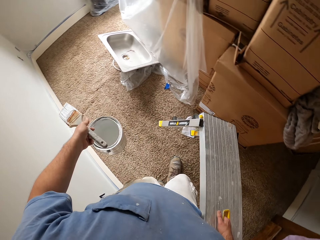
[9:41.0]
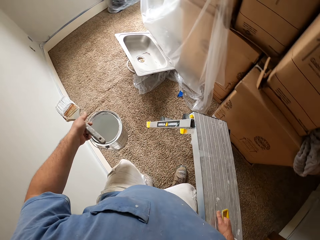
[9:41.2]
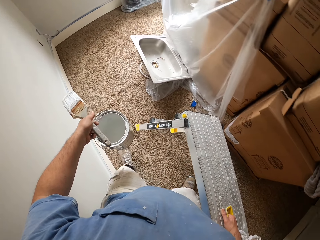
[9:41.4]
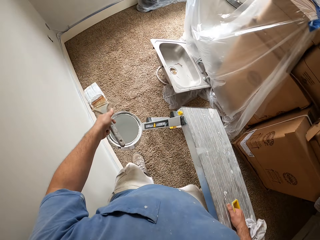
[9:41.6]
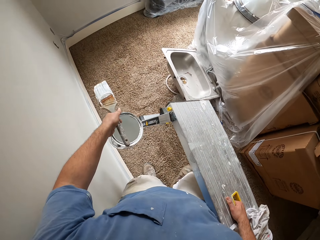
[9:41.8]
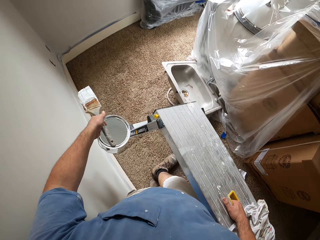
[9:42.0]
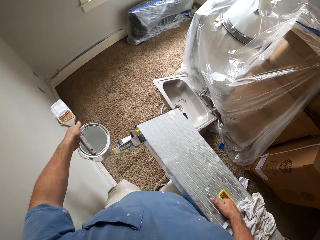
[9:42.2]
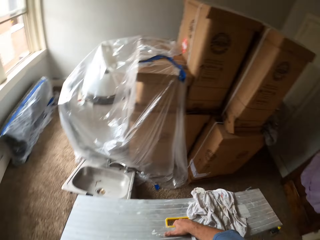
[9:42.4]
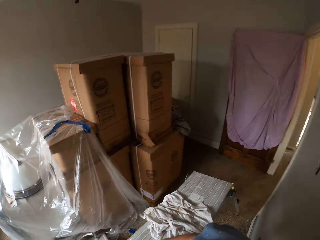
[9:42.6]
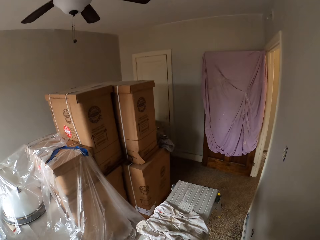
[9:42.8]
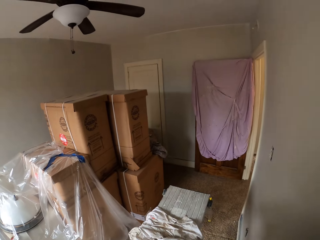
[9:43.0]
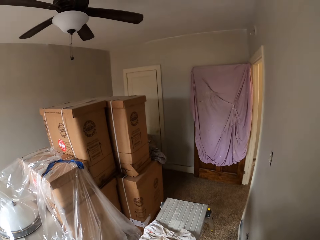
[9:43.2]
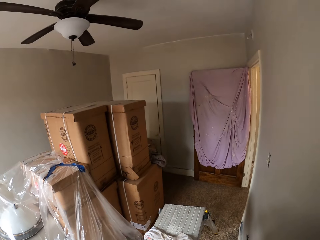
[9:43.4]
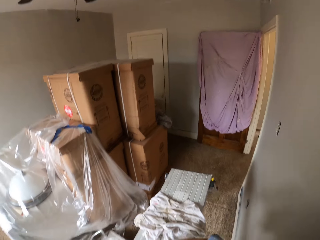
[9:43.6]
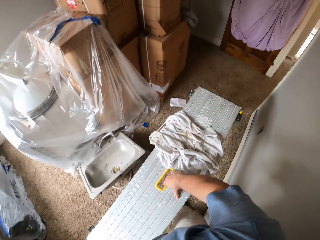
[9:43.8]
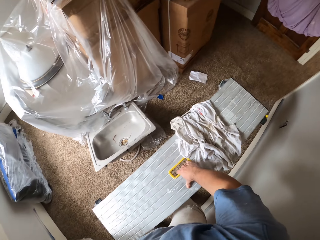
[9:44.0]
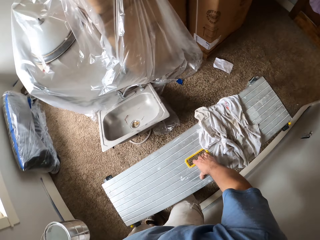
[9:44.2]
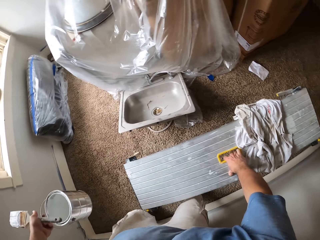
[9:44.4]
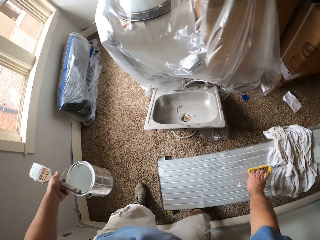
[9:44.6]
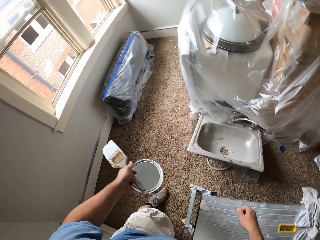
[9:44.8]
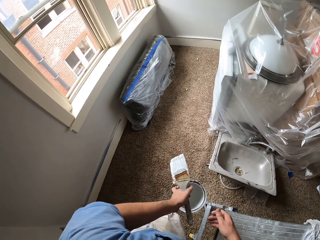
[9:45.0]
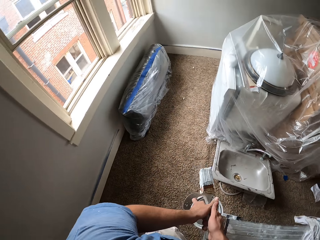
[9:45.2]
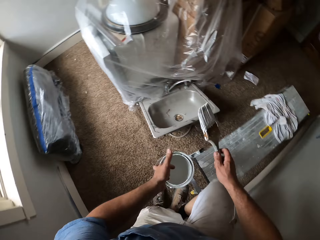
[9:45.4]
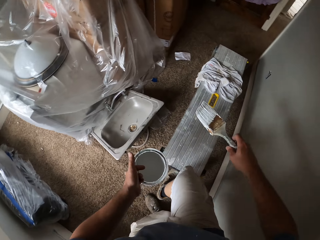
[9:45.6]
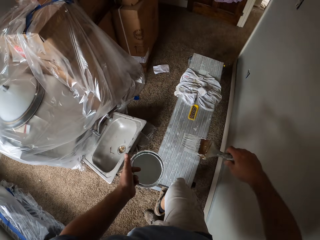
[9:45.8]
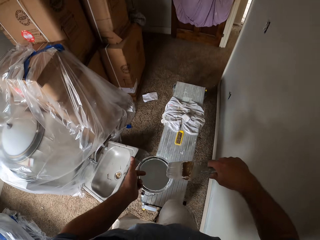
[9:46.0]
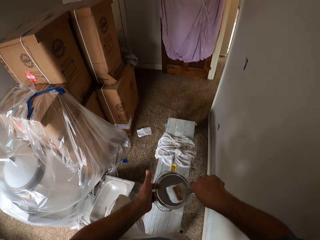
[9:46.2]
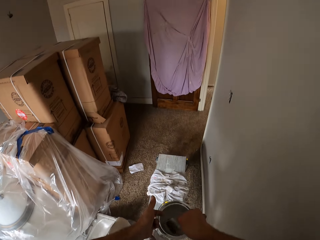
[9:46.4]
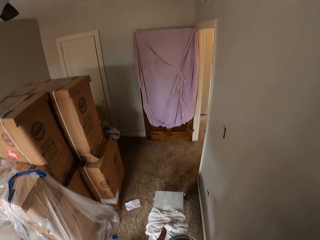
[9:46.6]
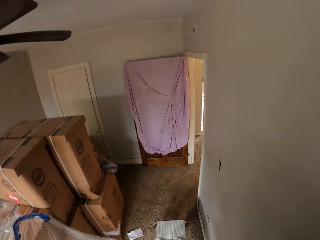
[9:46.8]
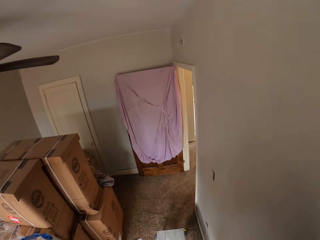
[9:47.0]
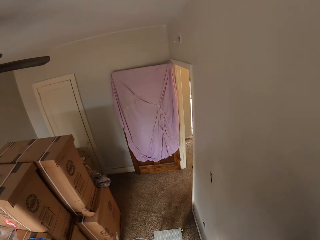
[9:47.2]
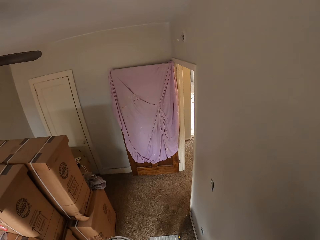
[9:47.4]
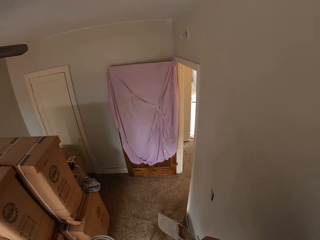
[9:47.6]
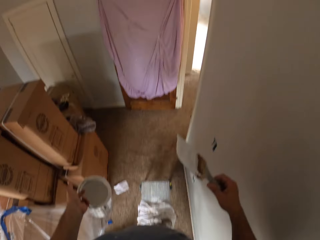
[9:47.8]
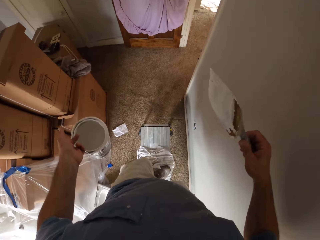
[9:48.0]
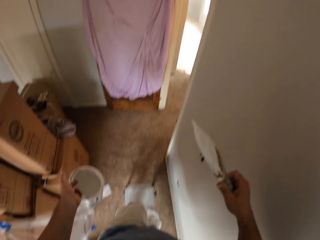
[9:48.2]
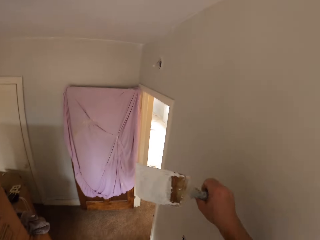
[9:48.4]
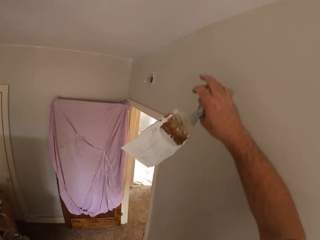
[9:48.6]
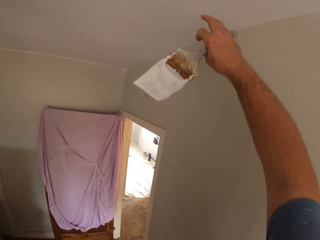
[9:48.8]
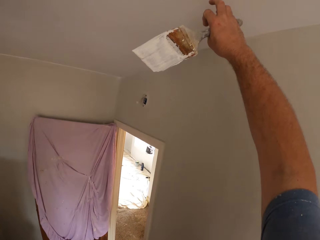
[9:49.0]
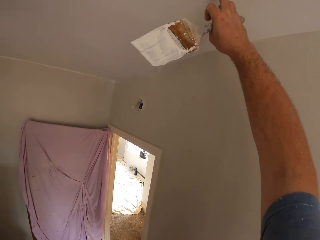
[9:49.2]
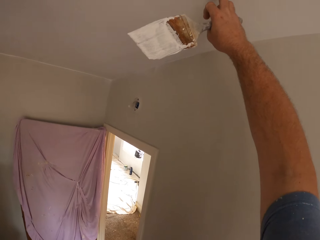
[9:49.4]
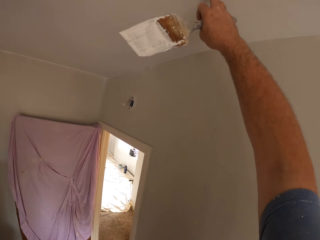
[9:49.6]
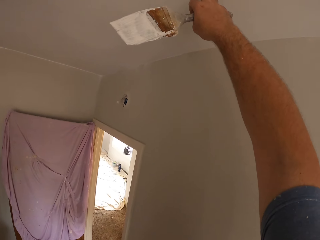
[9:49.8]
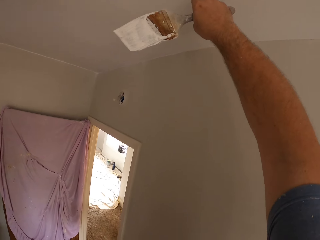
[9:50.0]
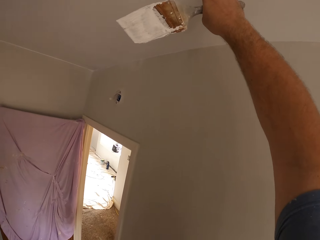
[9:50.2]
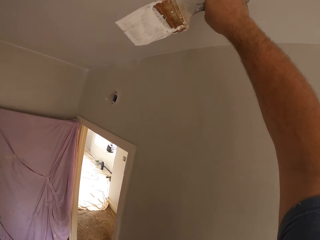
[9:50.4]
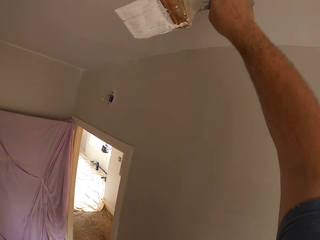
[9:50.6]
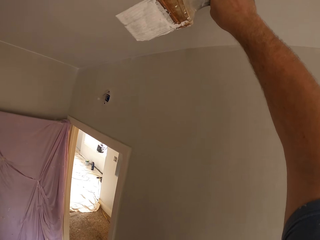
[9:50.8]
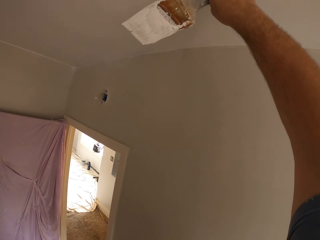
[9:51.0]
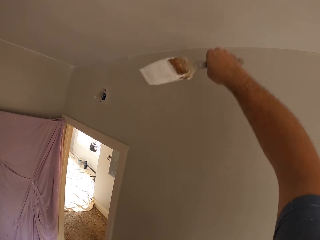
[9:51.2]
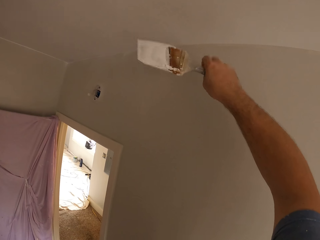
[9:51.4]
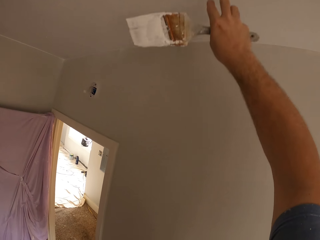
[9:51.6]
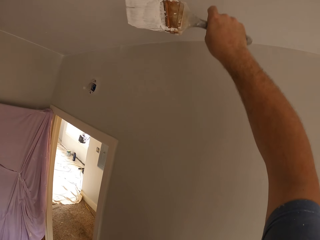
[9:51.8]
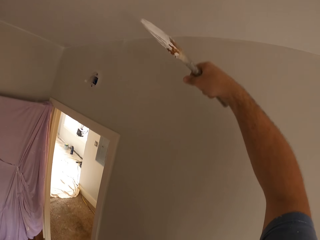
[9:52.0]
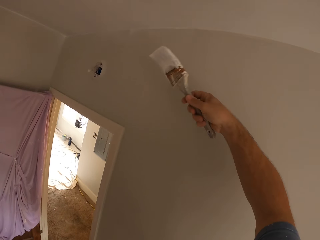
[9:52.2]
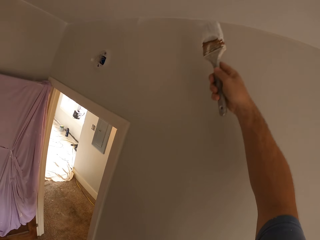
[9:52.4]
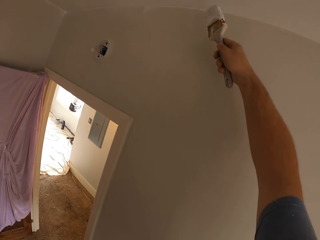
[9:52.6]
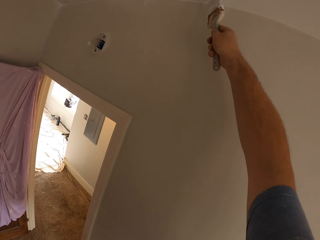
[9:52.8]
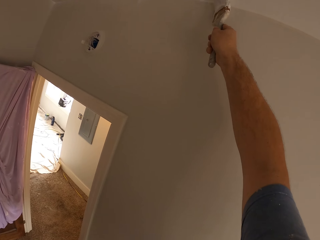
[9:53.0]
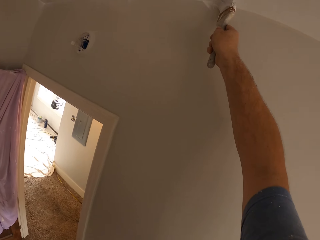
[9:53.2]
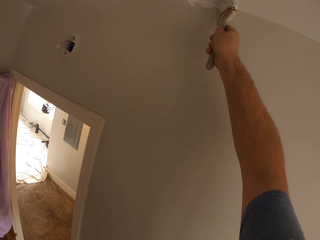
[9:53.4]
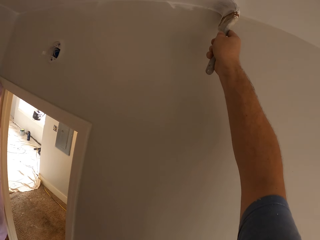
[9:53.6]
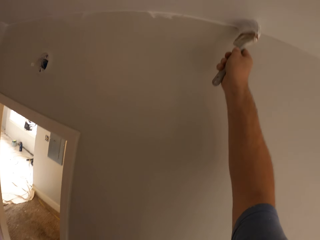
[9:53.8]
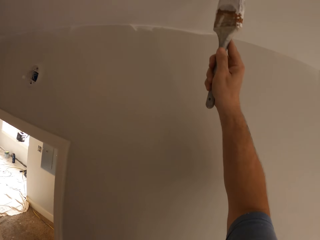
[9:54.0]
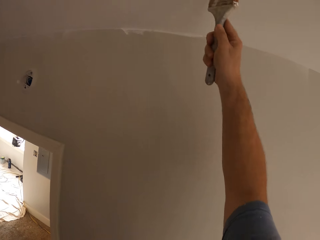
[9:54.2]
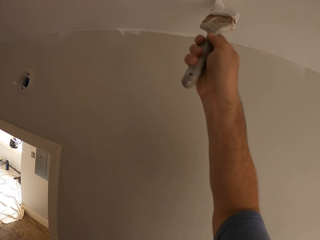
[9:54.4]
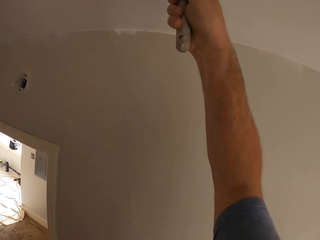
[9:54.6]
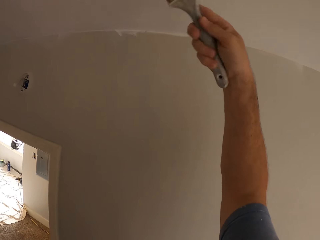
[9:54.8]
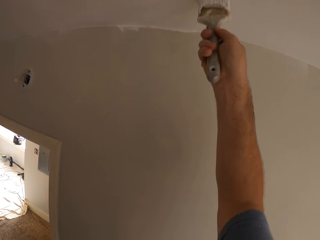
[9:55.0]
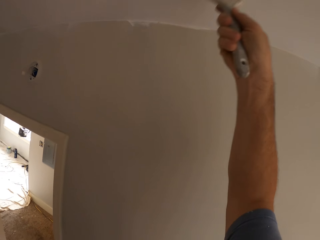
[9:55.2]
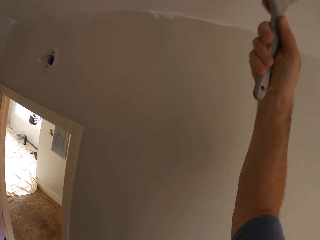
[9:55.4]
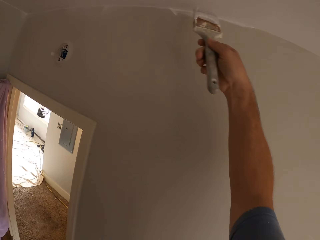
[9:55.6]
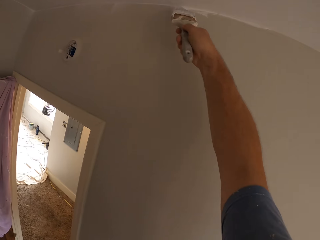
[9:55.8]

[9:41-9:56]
The camera wearer moves the work bench around the room. He drops the work bench on the floor. He passes the paint brush from his left hand to his right hand. He climbs the work bench. He dips the paint brush into the paint container. He touches the ceiling with his right middle finger. He paints the ceiling or wall with the paint brush in his right hand.

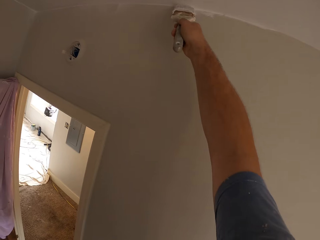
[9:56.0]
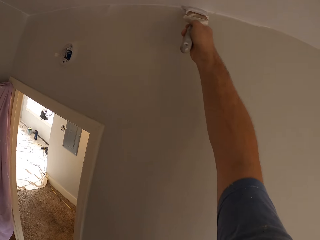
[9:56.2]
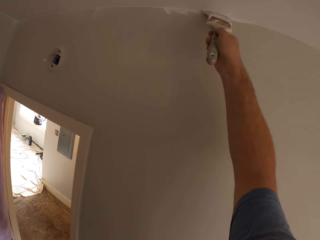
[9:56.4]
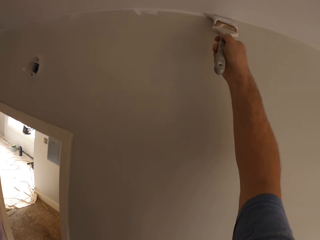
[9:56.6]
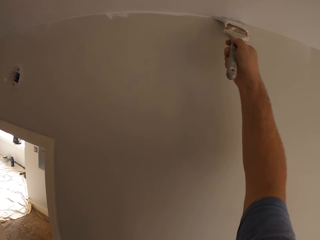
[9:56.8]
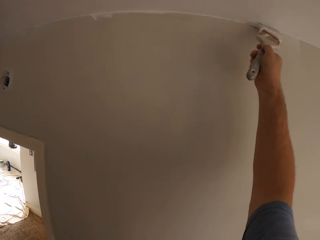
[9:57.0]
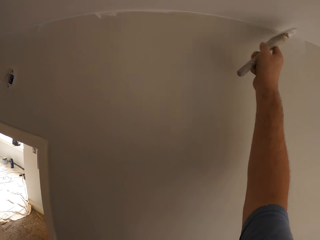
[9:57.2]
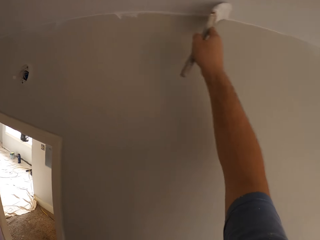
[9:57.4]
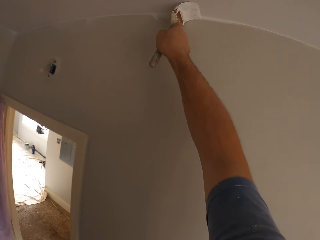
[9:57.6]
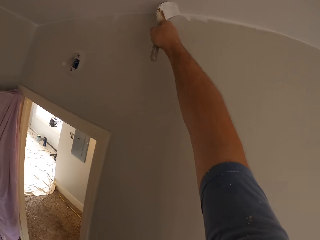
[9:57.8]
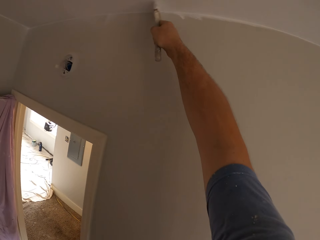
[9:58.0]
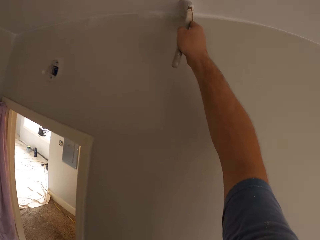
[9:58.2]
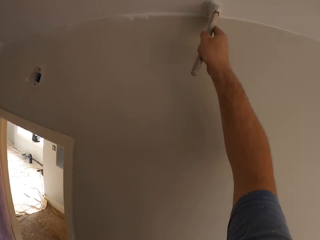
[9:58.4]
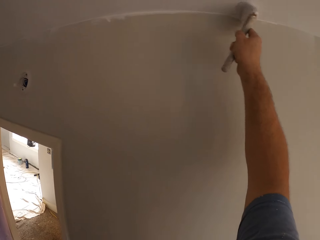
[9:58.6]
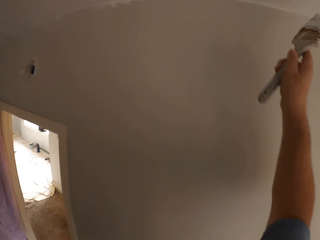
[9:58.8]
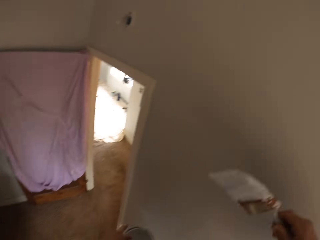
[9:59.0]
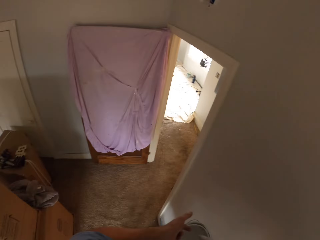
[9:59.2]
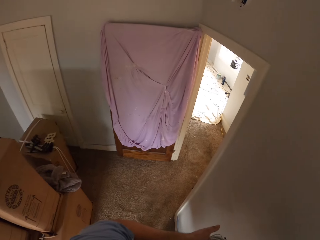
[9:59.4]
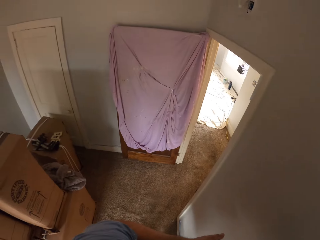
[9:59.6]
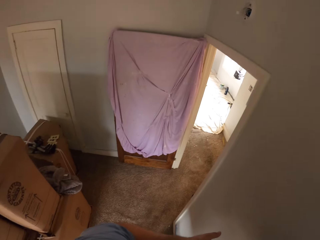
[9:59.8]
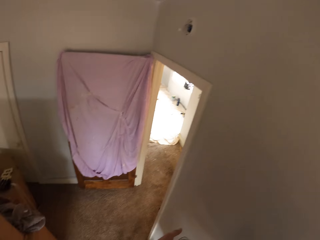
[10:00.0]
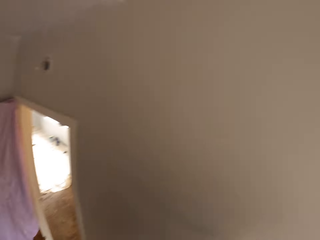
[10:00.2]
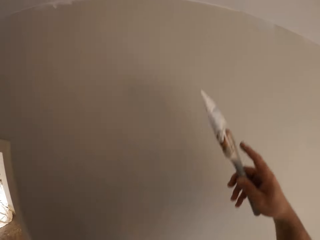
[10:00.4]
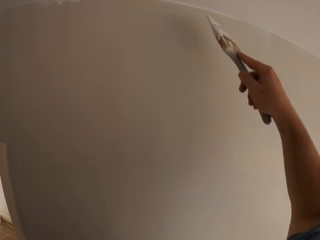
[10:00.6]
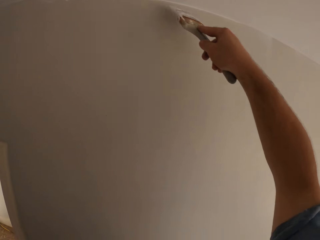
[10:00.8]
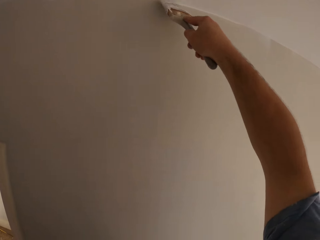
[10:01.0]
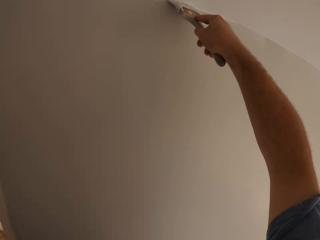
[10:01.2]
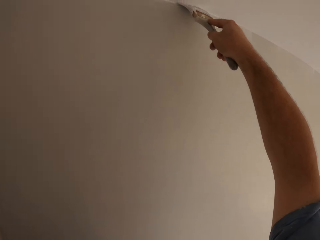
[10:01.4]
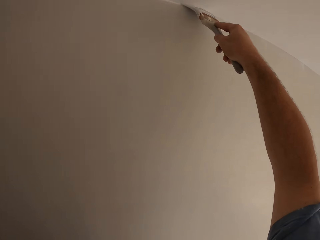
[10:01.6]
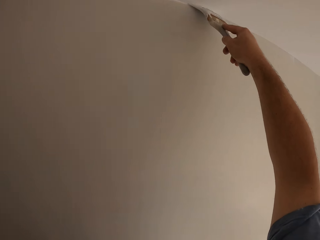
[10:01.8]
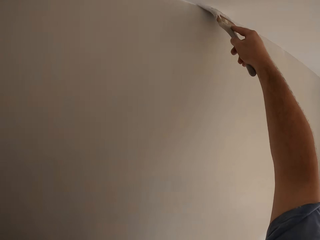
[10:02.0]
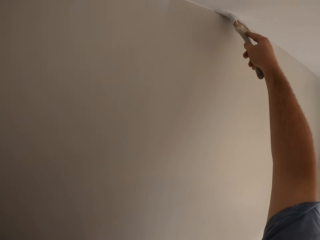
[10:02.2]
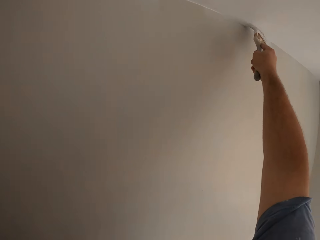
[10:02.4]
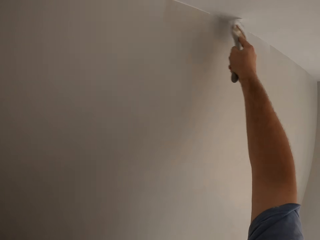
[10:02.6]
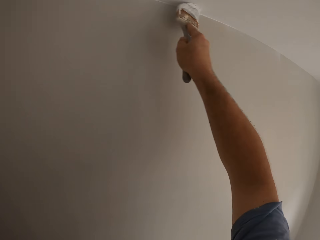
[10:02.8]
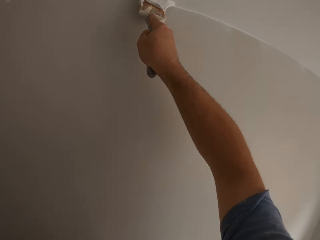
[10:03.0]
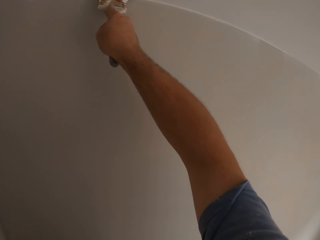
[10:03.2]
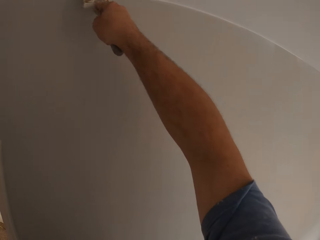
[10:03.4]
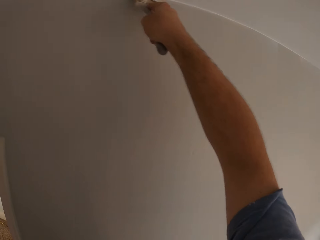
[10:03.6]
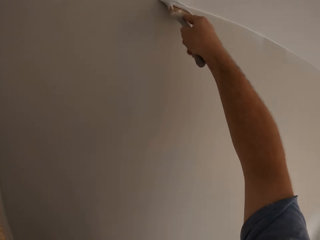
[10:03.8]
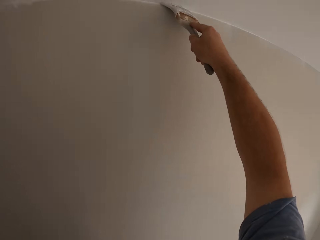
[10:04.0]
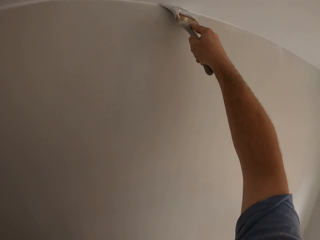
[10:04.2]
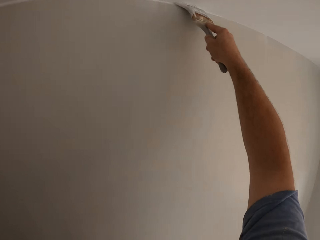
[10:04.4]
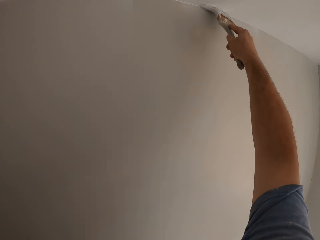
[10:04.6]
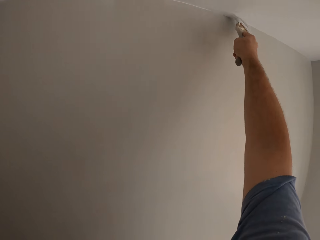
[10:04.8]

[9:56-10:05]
The camera wearer withdraws the paint brush from the ceiling. He paints the ceiling with the paint brush in his right hand.
